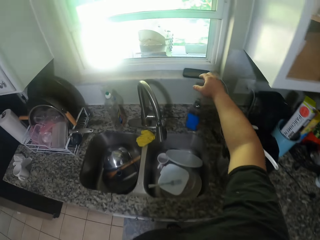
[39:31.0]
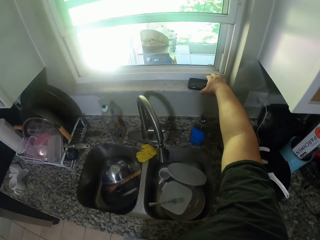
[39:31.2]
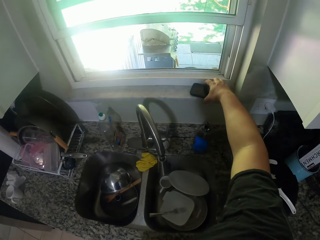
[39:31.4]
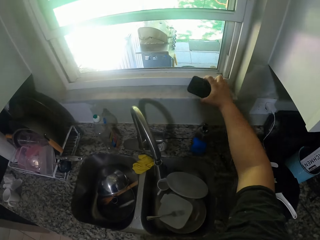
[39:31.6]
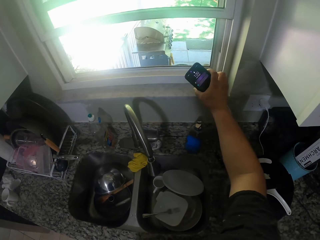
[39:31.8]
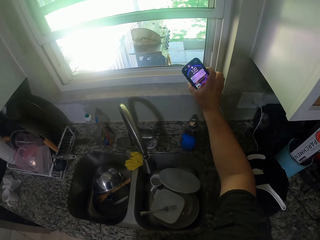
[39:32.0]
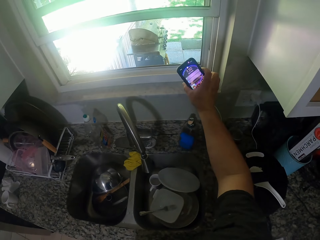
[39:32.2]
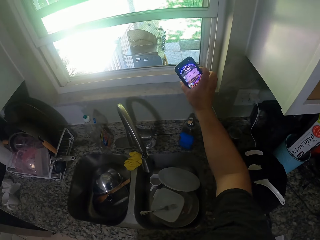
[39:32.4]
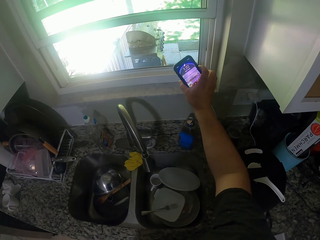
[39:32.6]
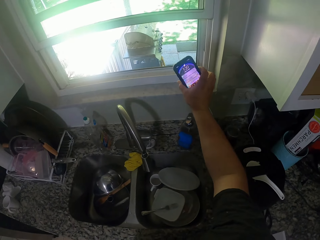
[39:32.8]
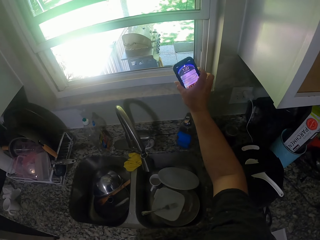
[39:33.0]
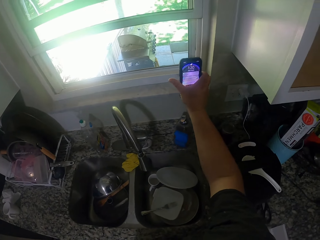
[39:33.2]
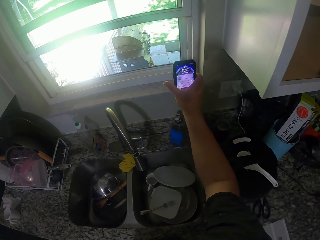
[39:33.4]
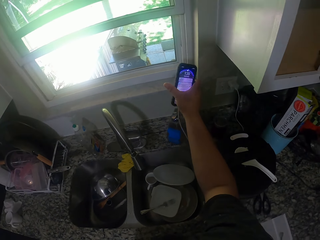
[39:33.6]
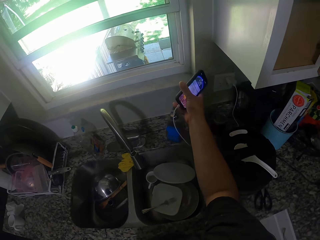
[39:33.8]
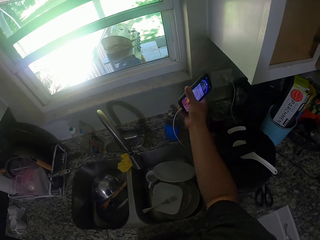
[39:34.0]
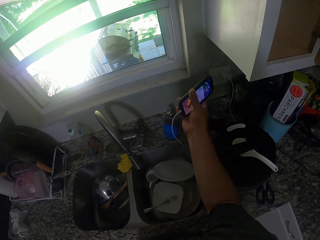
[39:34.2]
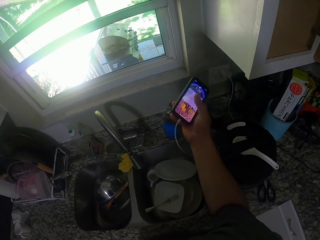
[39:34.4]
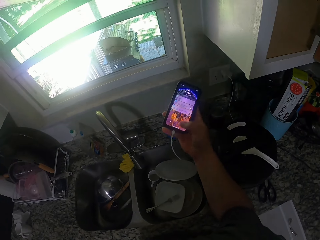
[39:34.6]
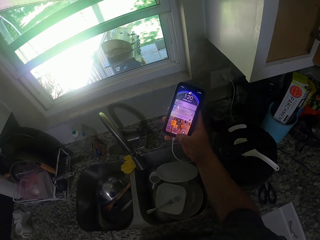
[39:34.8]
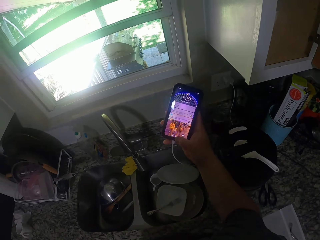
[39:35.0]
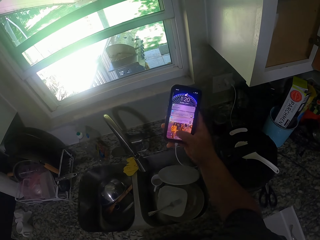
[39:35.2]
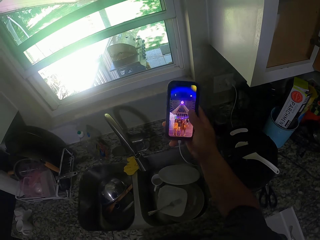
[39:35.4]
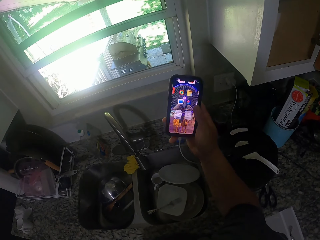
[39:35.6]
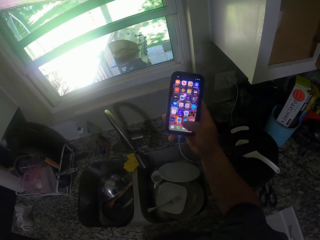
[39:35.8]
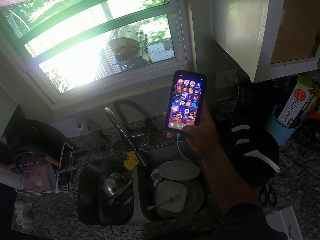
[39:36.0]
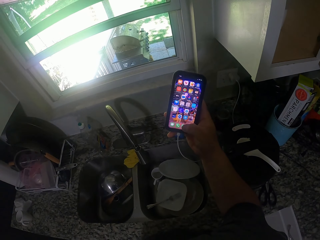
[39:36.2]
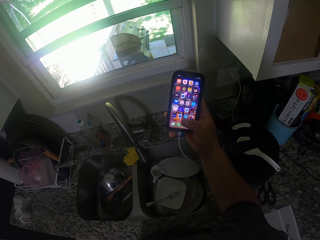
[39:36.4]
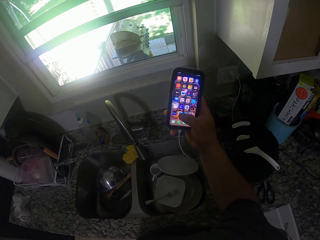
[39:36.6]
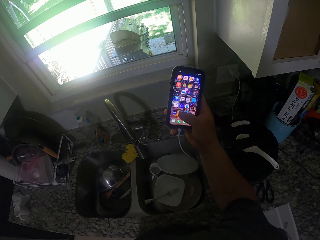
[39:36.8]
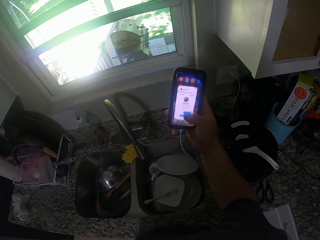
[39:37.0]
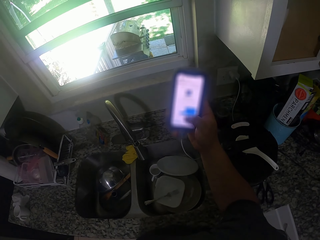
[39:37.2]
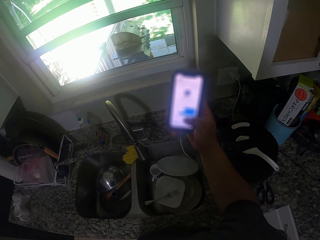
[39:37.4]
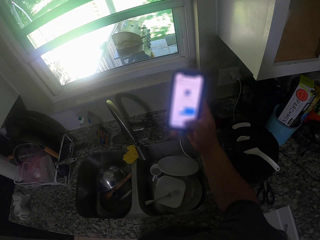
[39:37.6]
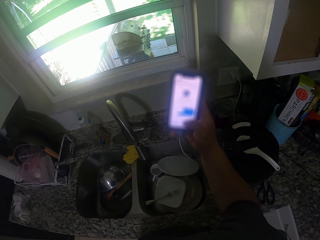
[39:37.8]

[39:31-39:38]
The camera wearer picks up a phone from the kitchen window. They operate the phone. They press the side of the phone. They press the screen of the phone.

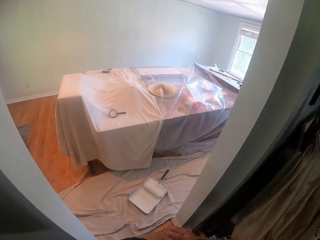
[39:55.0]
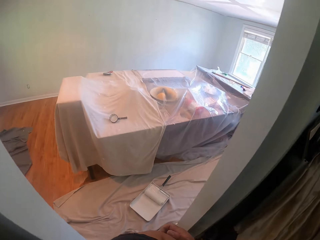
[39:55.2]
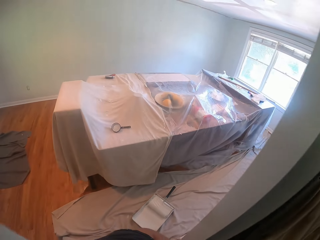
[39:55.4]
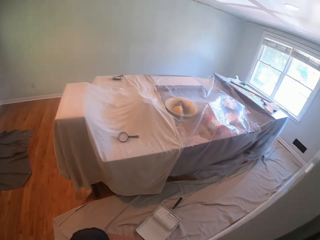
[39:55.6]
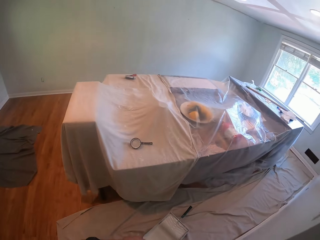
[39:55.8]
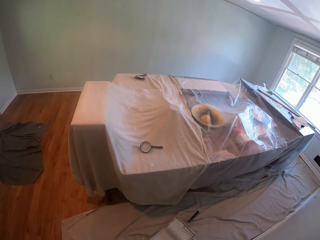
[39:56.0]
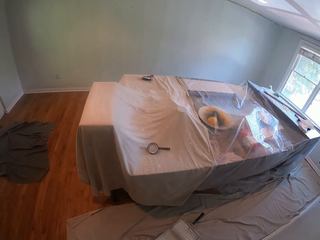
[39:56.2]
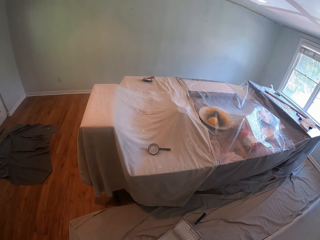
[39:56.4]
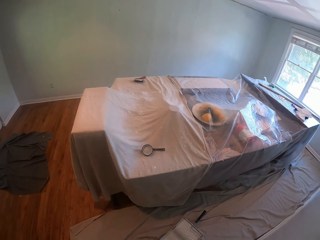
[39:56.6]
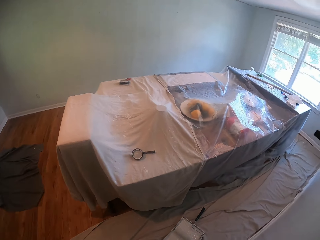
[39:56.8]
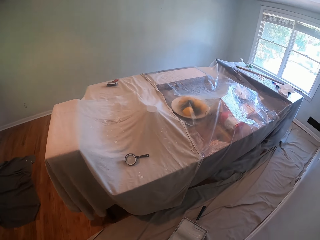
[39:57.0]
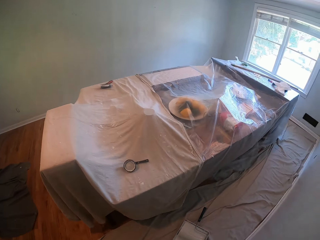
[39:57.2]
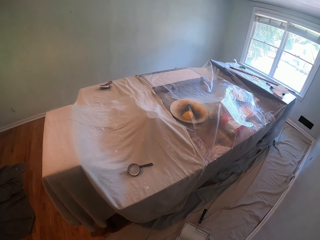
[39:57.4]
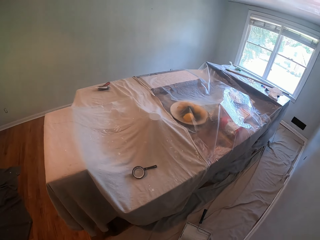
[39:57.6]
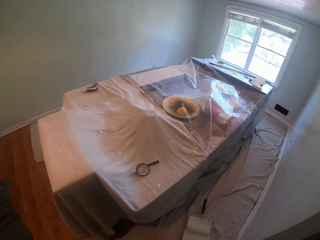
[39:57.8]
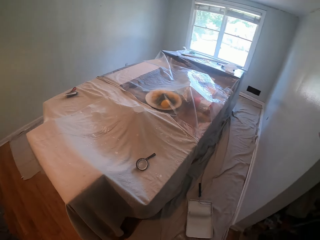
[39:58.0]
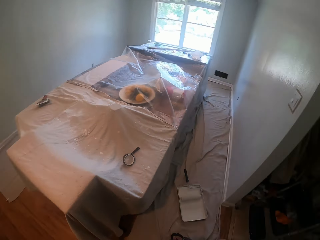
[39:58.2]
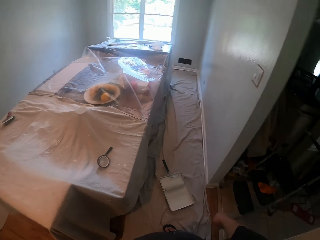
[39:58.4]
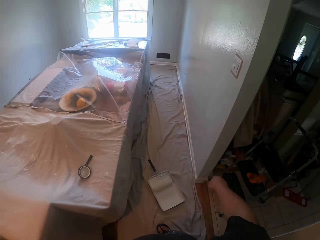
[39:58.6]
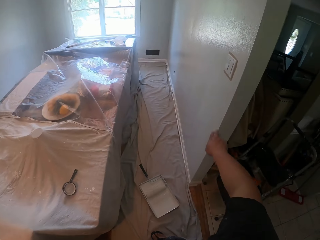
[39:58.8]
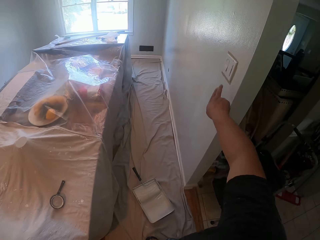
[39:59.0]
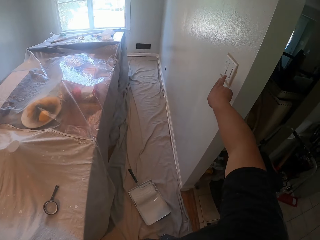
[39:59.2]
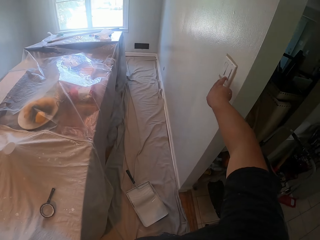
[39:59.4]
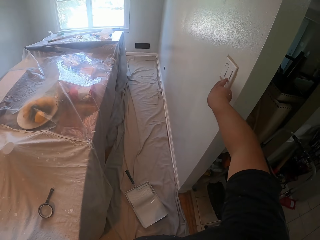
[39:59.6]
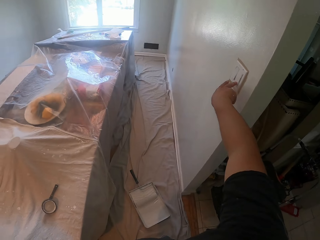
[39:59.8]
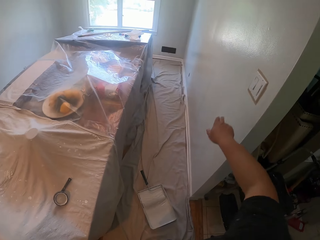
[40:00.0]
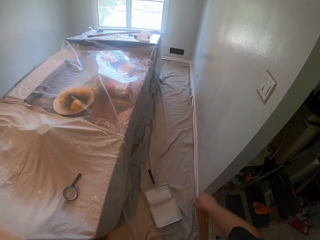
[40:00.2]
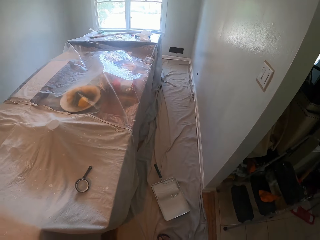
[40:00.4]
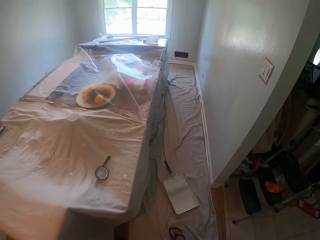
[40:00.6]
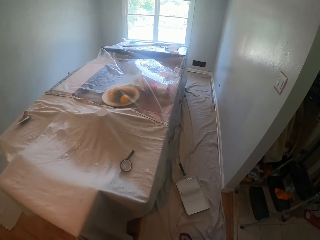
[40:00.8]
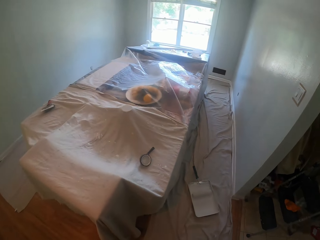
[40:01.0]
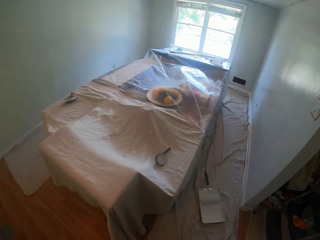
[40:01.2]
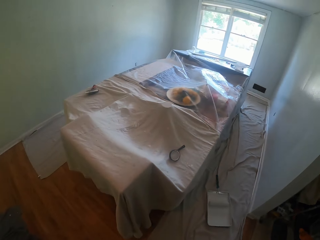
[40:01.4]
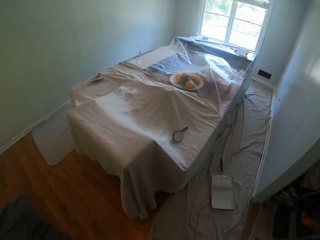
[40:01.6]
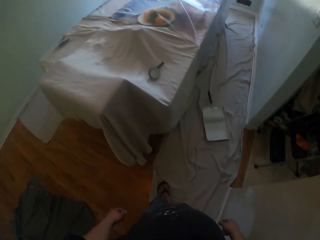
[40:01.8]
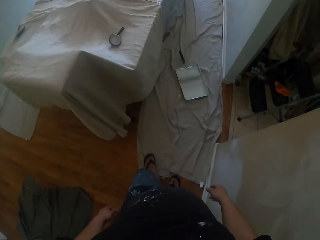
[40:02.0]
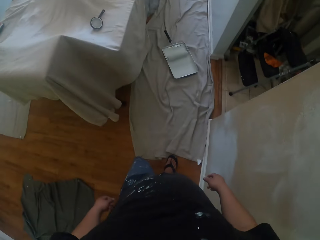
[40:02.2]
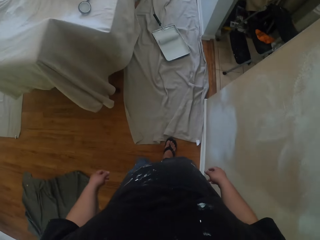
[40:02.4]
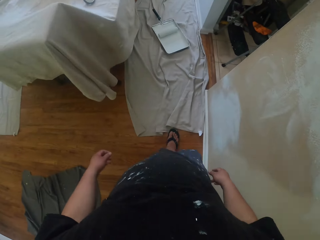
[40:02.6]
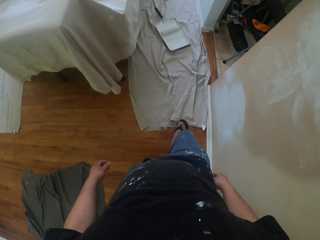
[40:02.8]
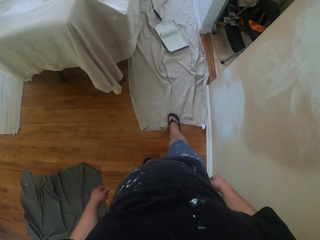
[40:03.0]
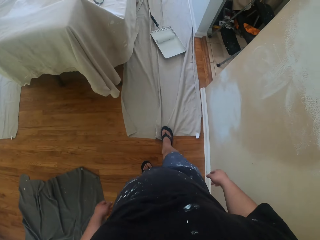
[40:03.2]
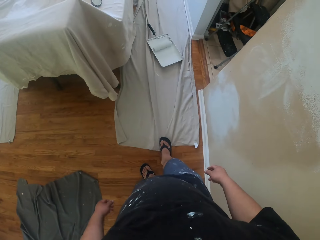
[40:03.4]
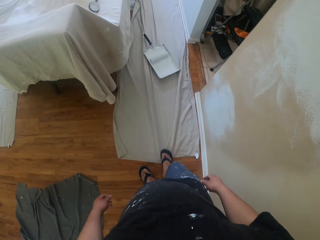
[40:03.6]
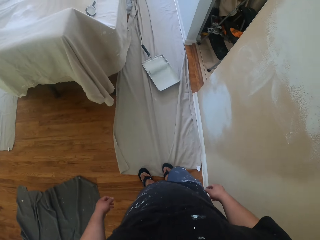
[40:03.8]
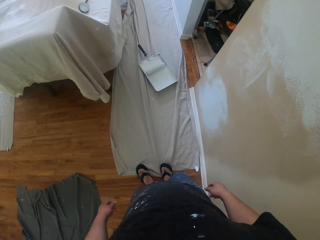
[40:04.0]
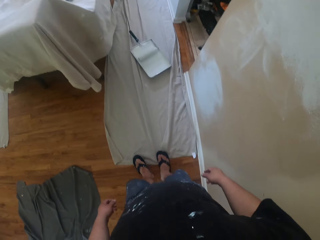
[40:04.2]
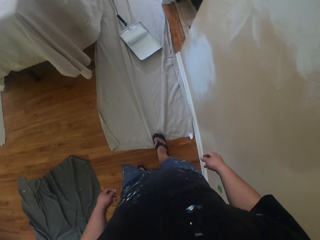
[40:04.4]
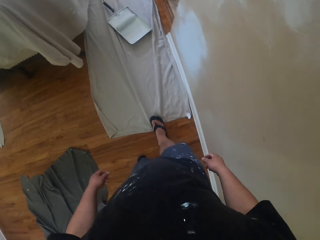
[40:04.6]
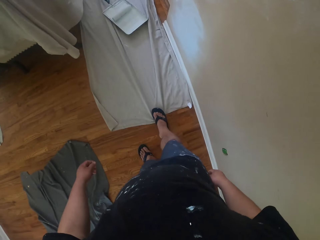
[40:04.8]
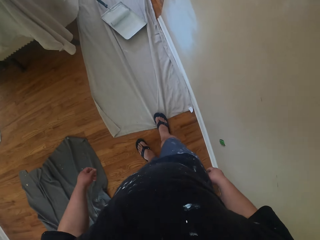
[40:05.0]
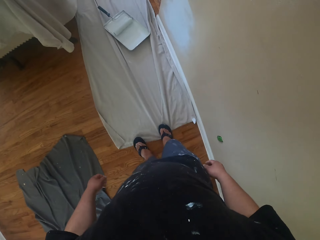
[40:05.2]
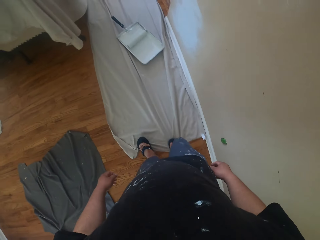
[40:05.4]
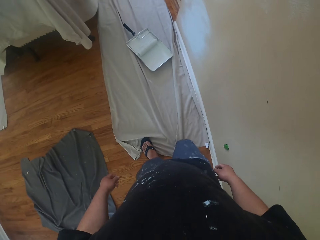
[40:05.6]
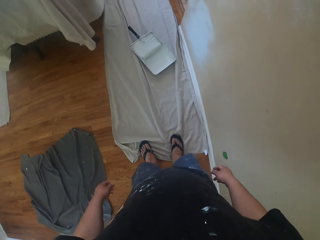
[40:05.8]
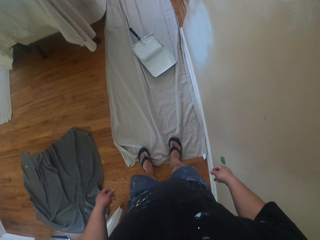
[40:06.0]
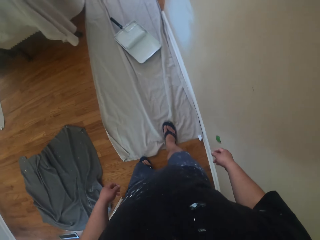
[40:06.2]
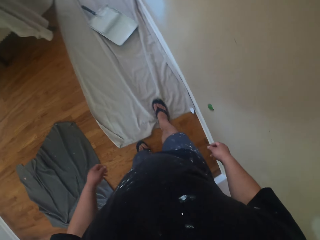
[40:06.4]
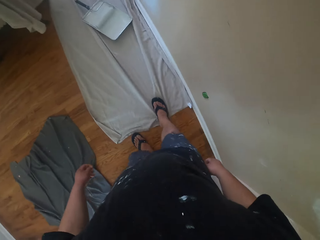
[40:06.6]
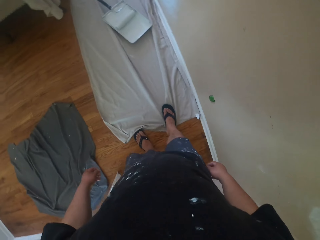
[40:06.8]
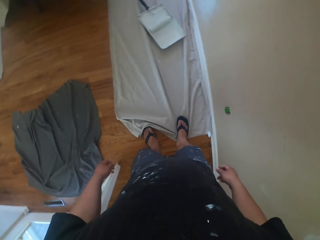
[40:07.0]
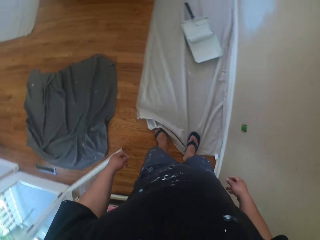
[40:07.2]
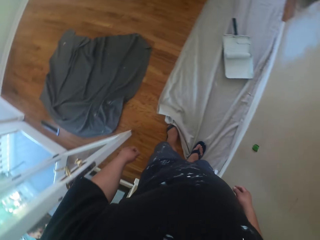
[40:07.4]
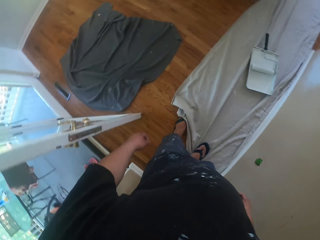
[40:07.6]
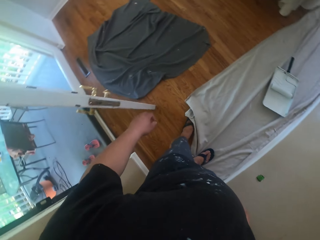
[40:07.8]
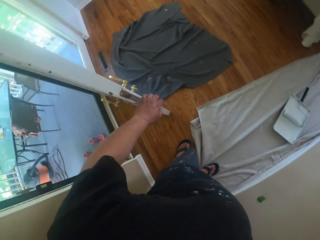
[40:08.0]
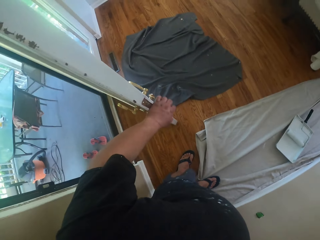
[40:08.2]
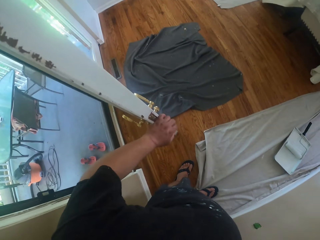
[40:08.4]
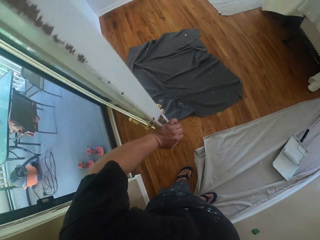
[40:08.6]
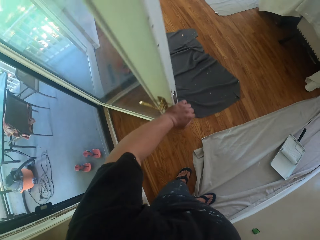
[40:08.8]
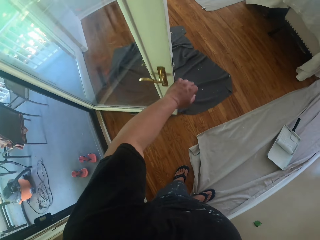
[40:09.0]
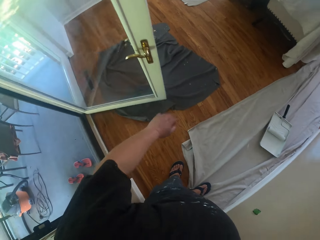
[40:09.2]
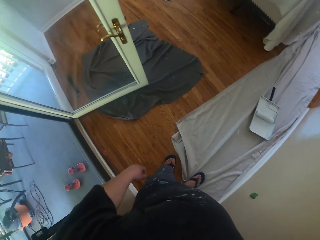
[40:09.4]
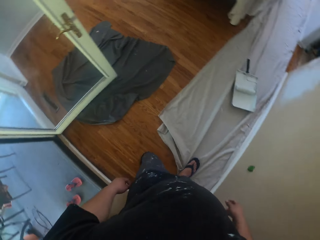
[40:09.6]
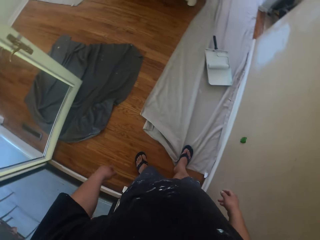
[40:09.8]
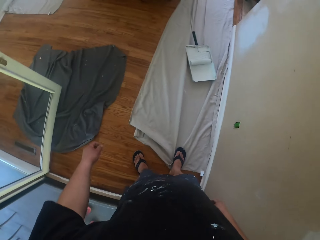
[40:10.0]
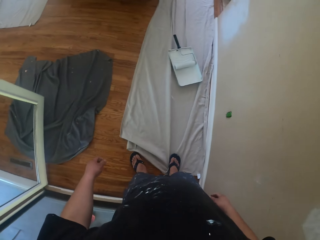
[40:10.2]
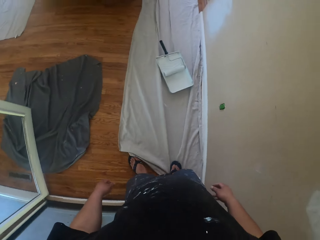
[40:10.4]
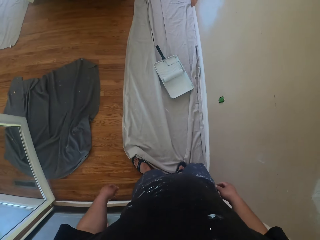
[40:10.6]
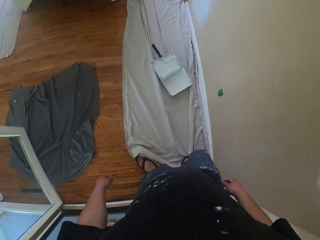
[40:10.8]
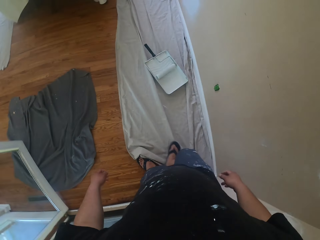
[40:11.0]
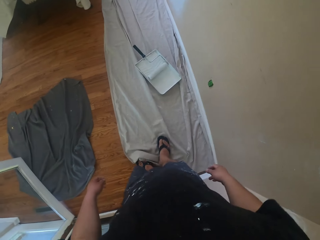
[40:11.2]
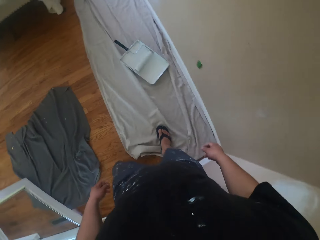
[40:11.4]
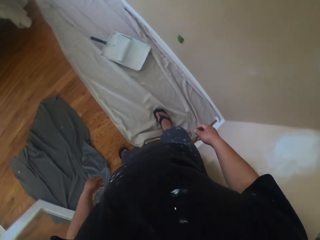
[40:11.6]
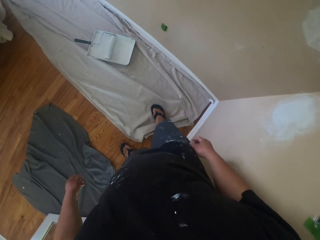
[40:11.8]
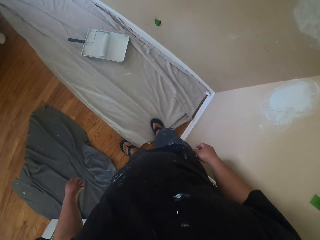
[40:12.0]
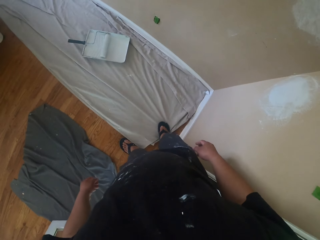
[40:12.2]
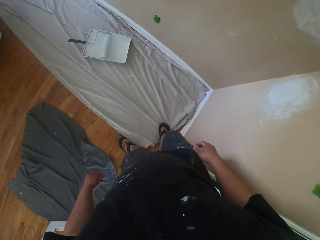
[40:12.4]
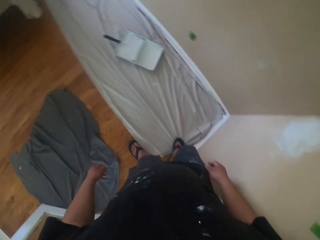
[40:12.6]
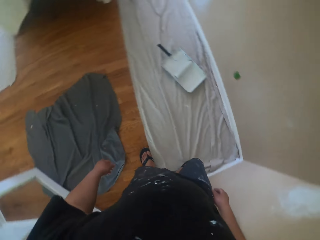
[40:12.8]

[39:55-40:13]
The camera wearer stares at the dining table. He turns on the lights. He presses the switch on the wall. He looks around. He pulls the piece of cloth towards him with his right foot. He places his left hand on the door. He opens the door. He pulls the piece of cloth towards him with his right foot.
